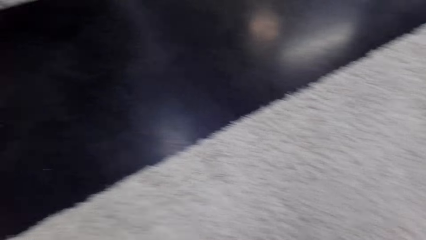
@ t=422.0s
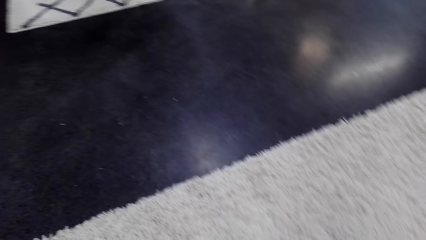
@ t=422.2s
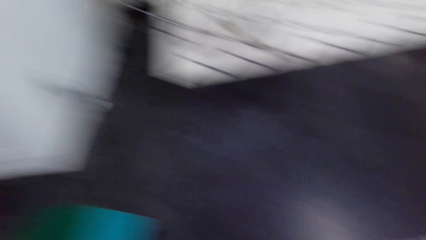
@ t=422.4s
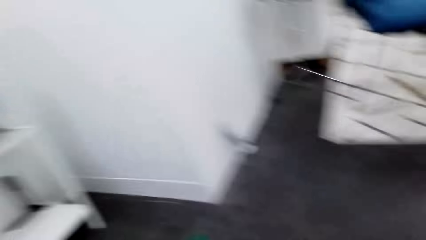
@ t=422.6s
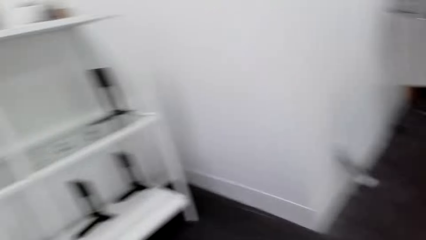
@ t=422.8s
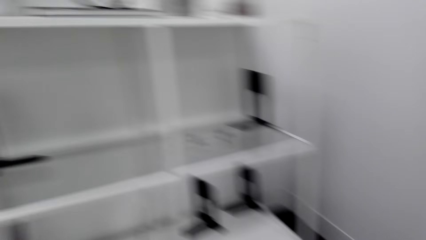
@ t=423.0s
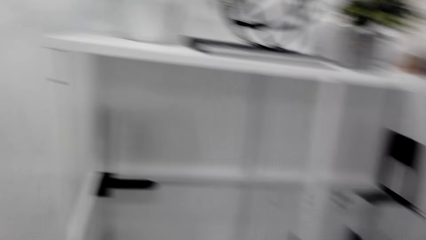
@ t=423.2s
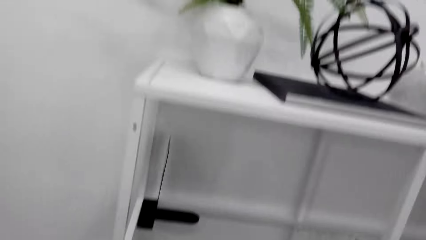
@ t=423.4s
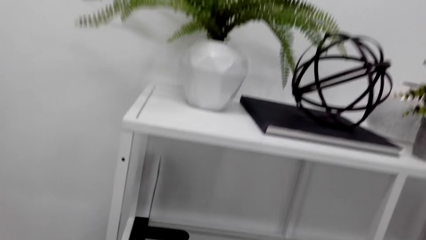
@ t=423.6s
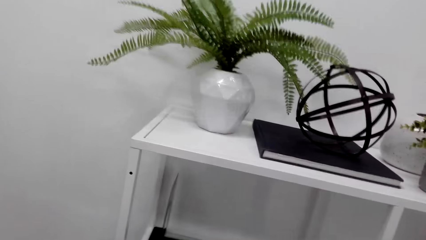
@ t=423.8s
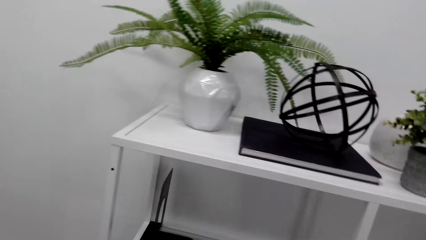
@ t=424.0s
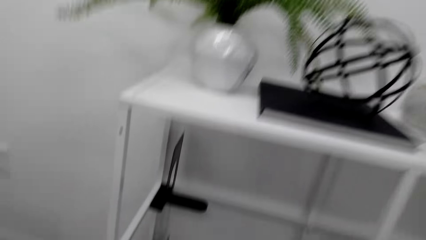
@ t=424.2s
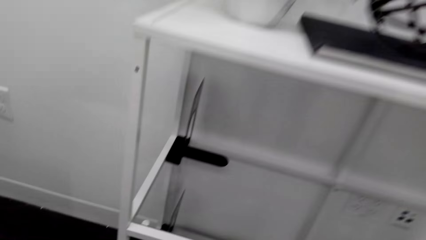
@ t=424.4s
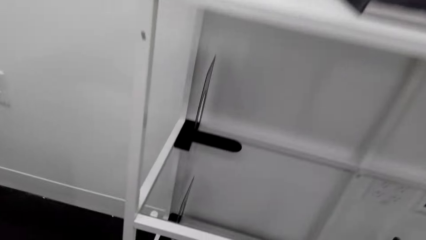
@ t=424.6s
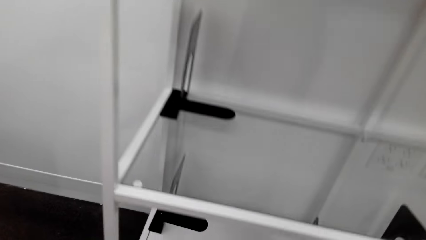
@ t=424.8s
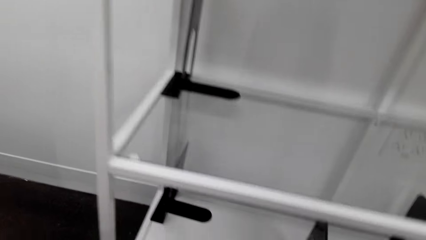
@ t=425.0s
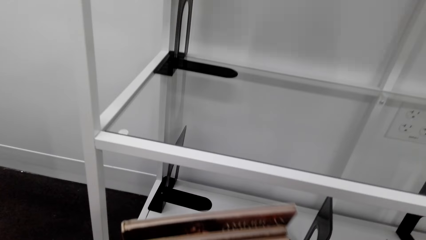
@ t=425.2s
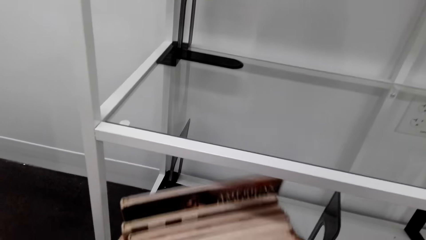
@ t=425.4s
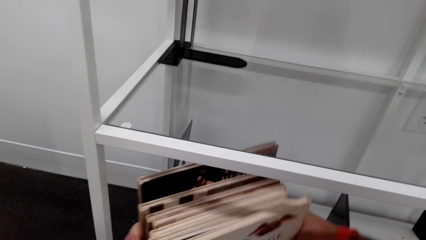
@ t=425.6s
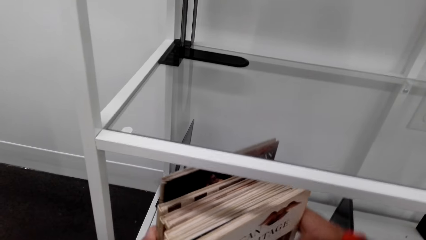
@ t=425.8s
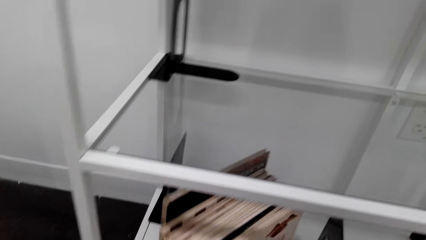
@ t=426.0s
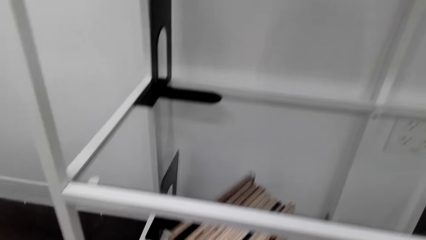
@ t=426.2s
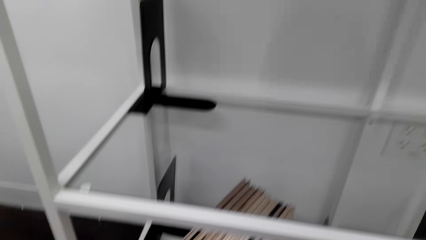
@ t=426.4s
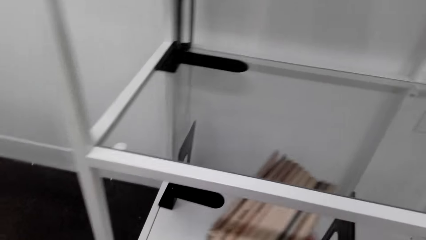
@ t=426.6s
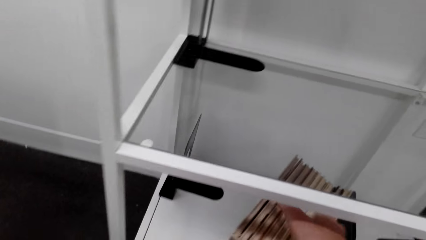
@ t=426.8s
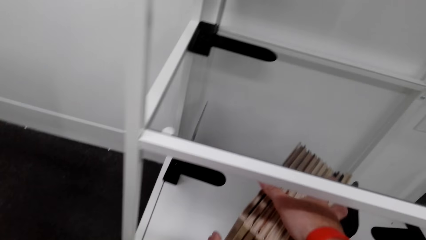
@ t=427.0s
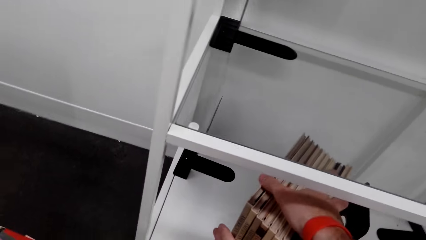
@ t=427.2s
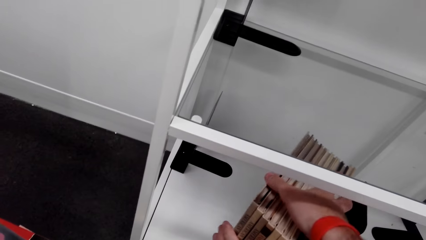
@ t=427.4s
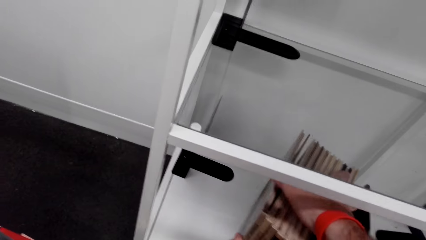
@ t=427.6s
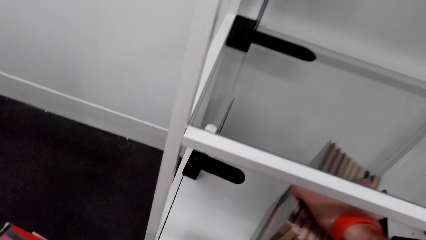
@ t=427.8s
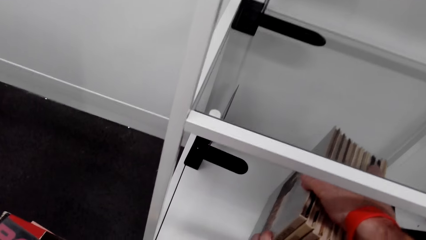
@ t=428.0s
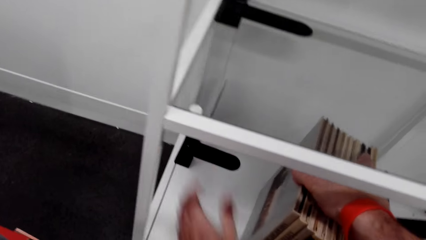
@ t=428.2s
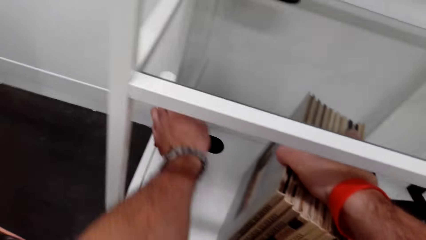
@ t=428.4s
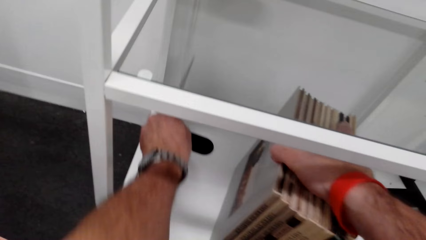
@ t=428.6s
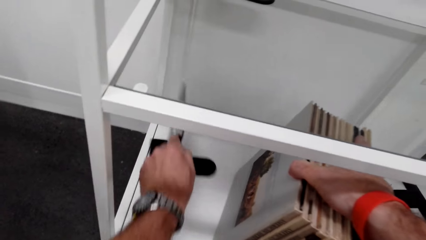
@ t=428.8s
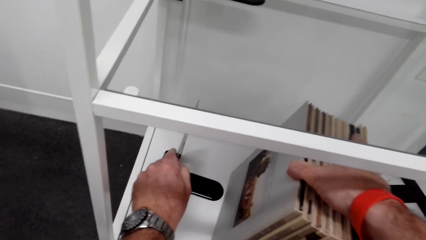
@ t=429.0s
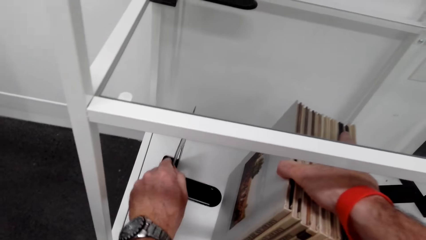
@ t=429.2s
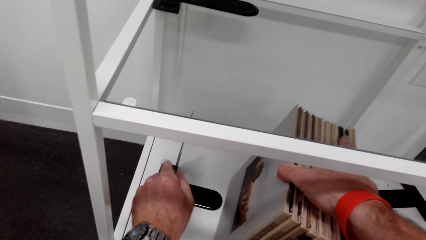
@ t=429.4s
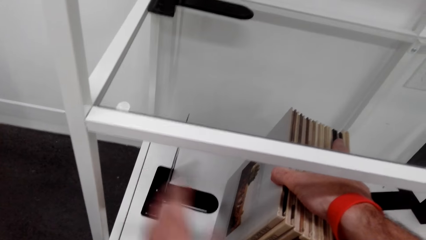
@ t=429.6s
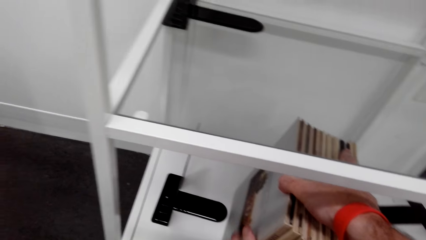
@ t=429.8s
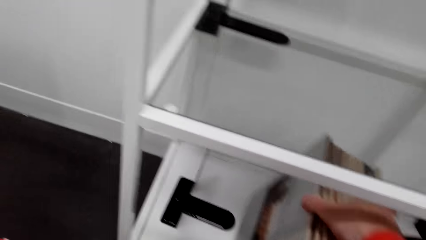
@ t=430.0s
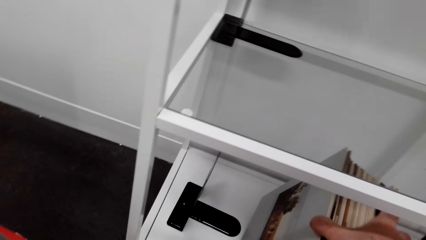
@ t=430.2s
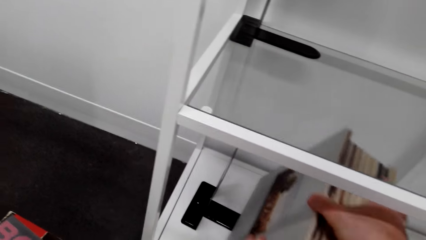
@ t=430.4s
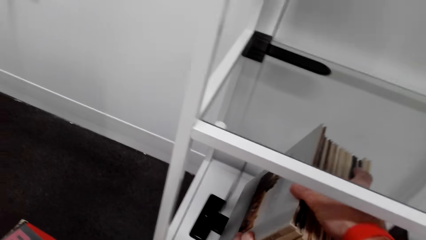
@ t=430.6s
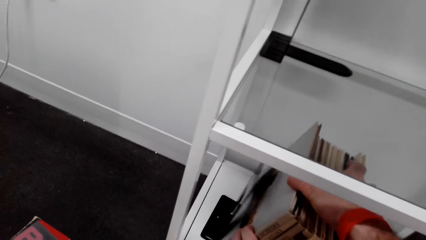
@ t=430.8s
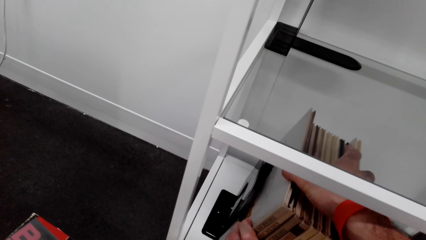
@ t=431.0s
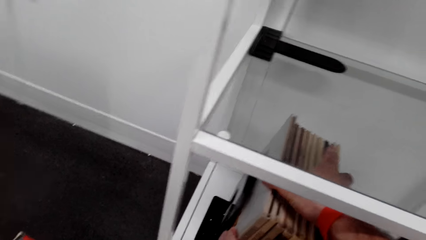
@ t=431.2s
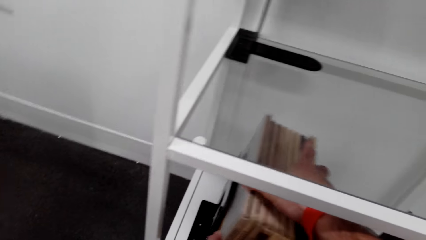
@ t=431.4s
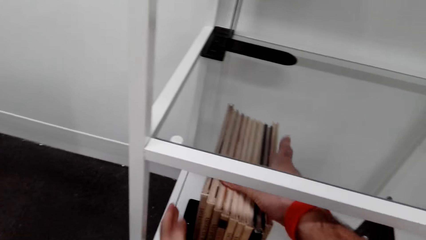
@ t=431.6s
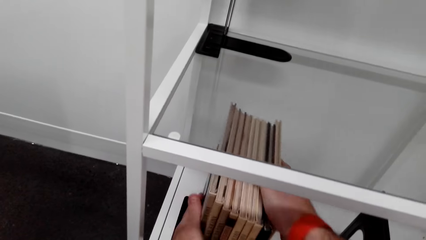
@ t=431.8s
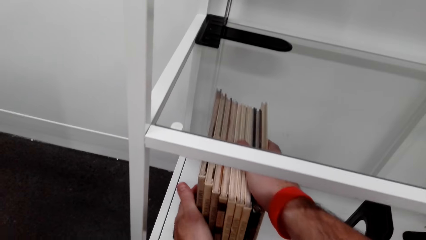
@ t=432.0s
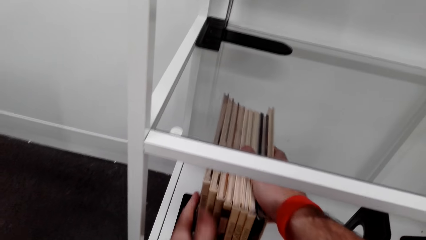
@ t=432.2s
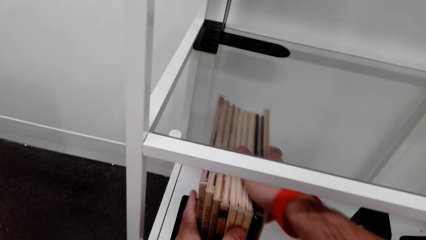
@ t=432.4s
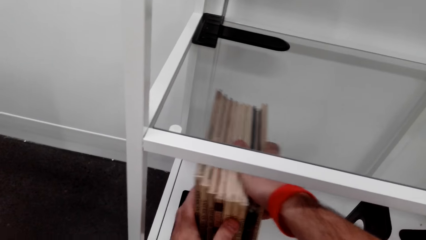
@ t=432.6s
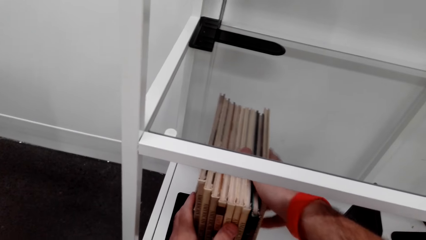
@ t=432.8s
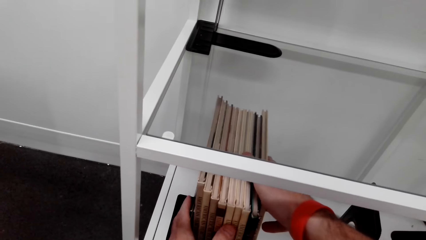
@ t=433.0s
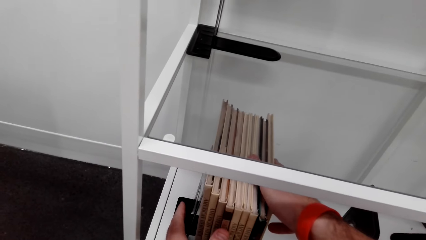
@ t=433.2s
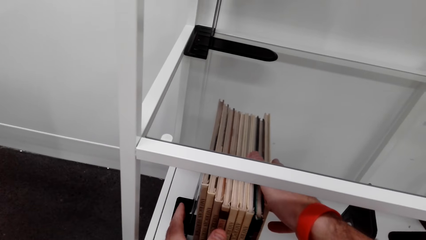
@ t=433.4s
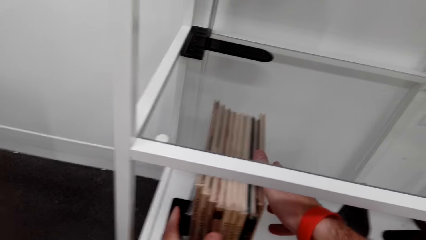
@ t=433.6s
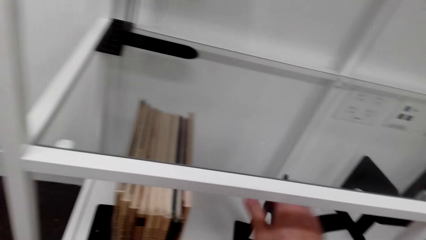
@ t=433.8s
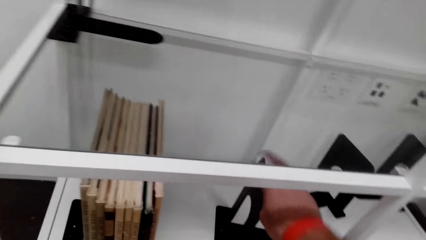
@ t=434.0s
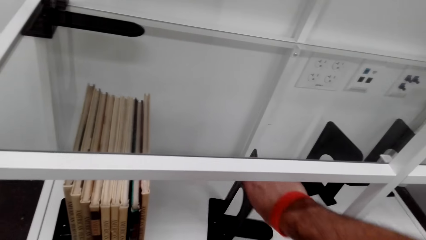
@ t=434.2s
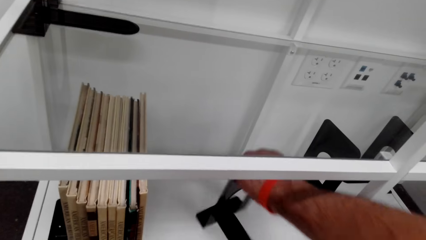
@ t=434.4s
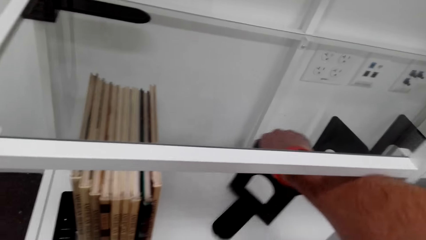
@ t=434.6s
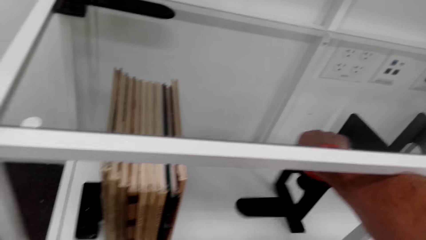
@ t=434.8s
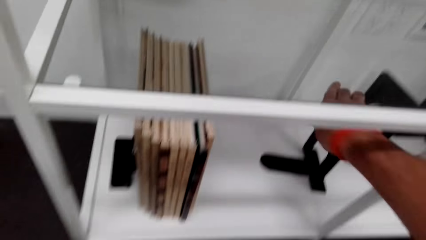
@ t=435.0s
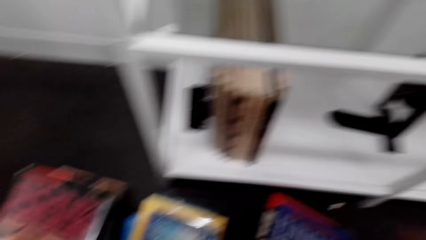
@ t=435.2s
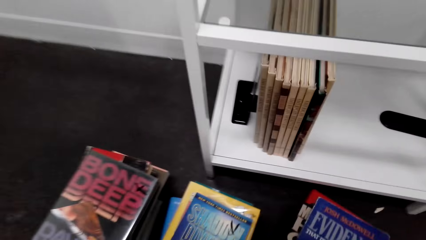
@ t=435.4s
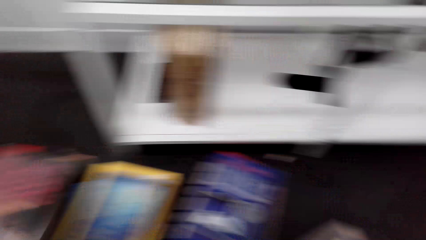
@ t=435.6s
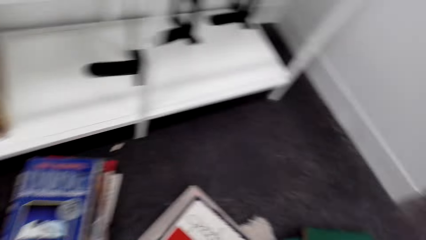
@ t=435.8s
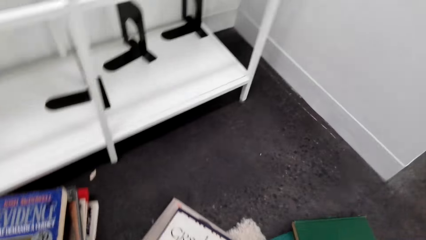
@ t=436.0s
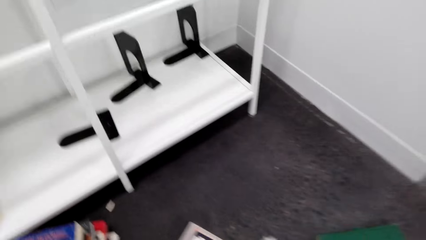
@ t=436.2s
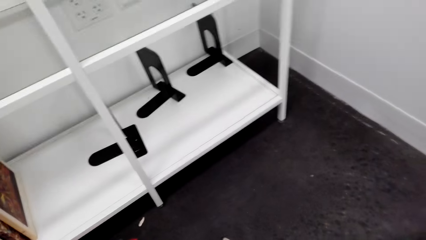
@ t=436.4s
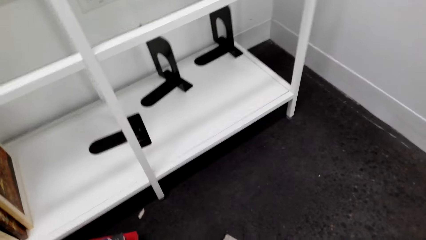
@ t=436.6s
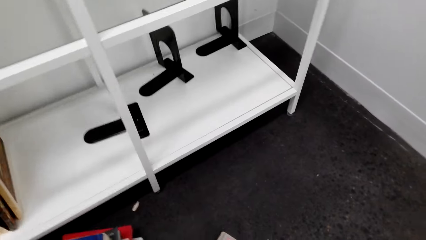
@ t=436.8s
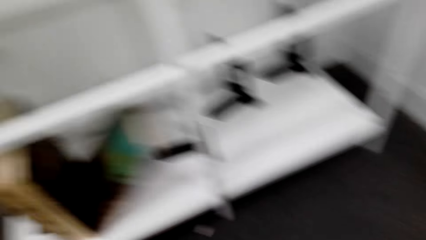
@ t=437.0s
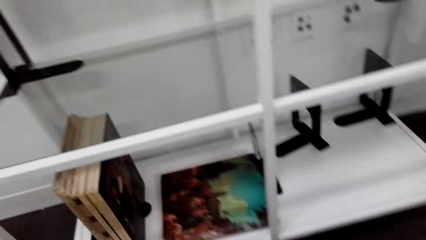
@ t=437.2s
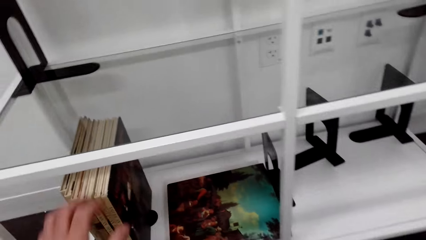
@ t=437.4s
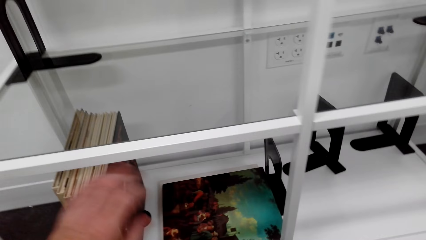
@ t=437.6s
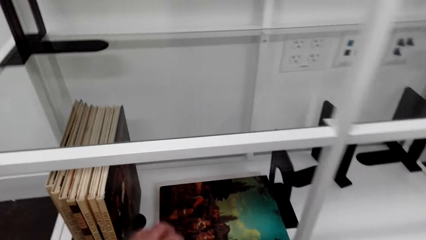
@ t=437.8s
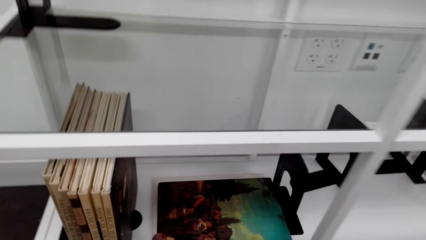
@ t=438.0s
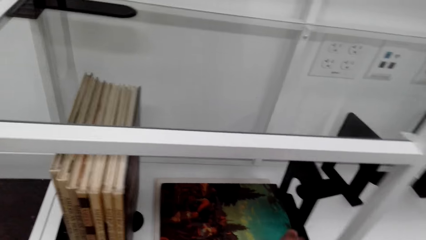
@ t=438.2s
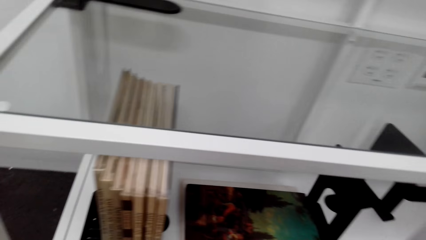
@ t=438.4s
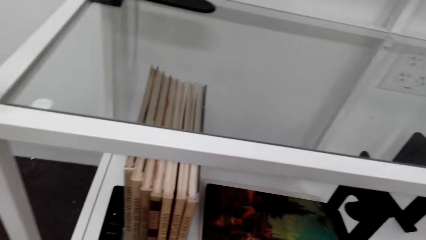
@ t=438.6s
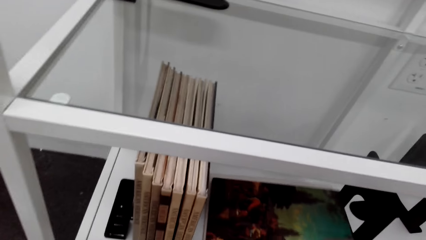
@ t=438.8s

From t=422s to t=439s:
The camera wearer looks around. They put the books on a shelf. They move the book holder or books. They put the books on the book holder. They turn the book holder. They look around.
